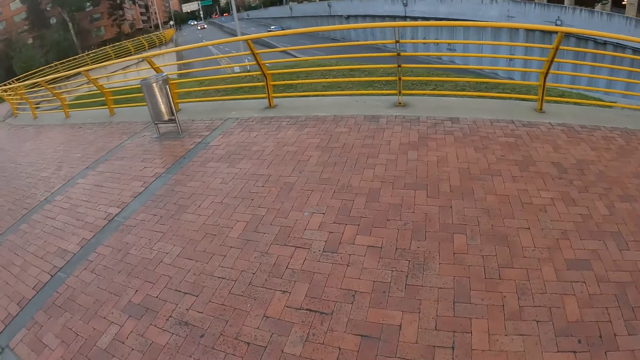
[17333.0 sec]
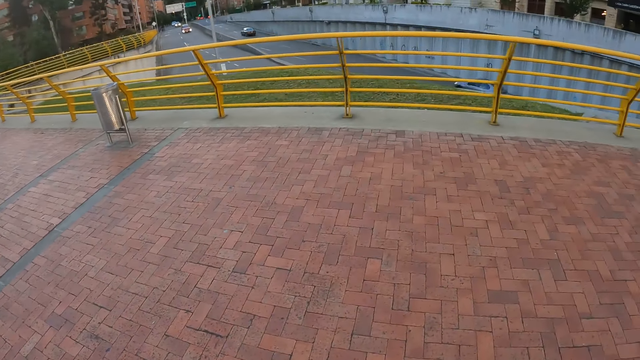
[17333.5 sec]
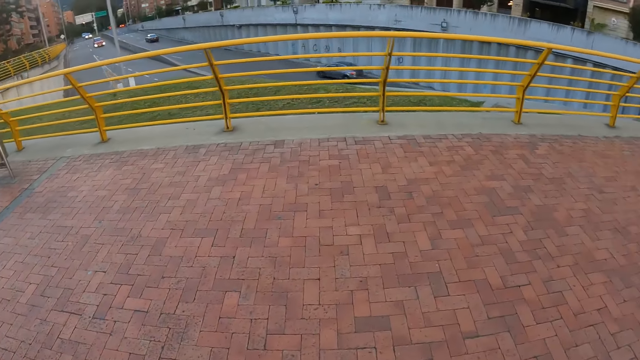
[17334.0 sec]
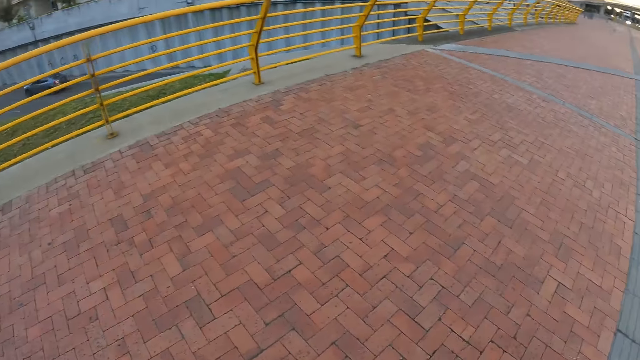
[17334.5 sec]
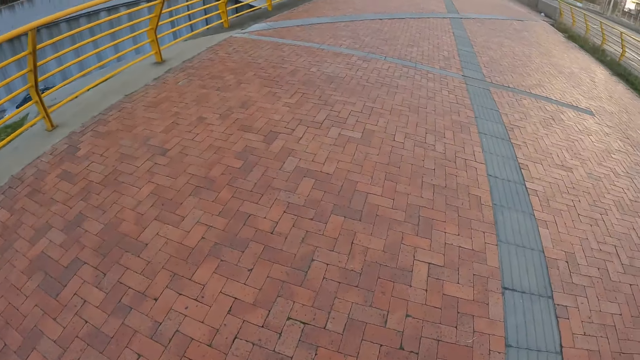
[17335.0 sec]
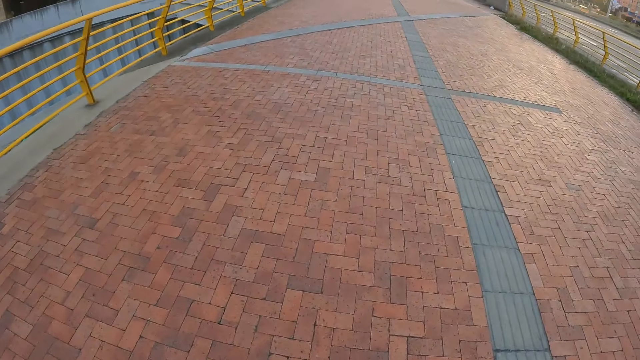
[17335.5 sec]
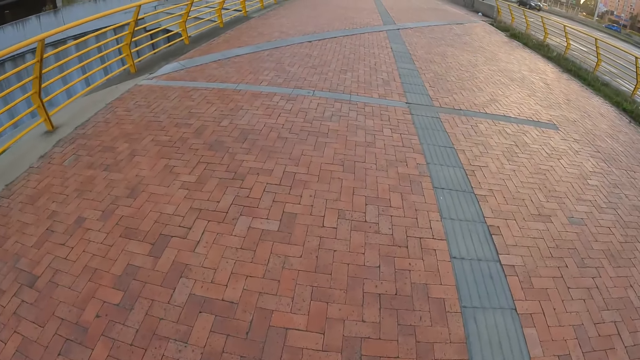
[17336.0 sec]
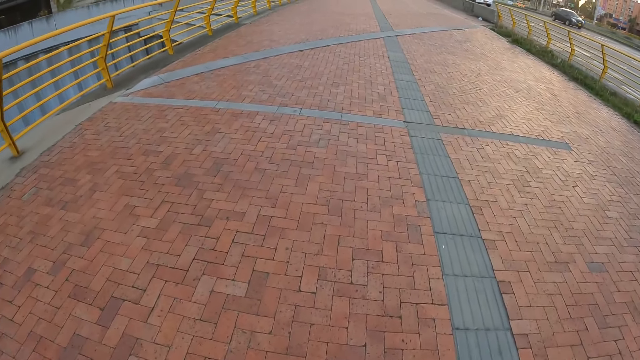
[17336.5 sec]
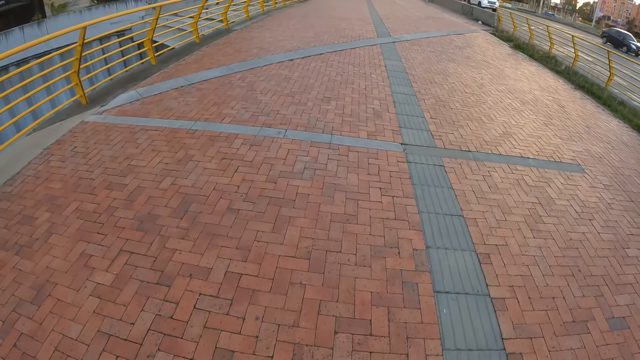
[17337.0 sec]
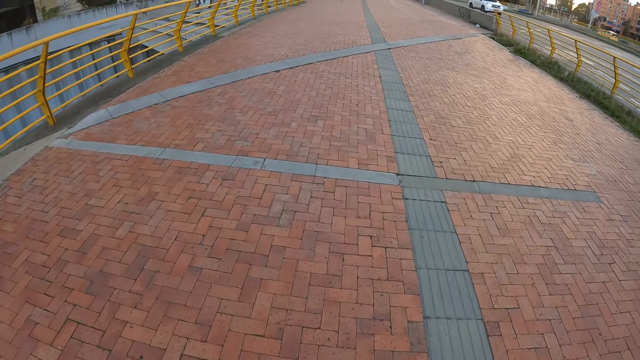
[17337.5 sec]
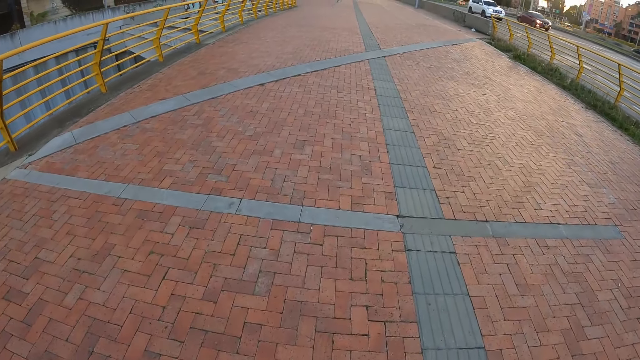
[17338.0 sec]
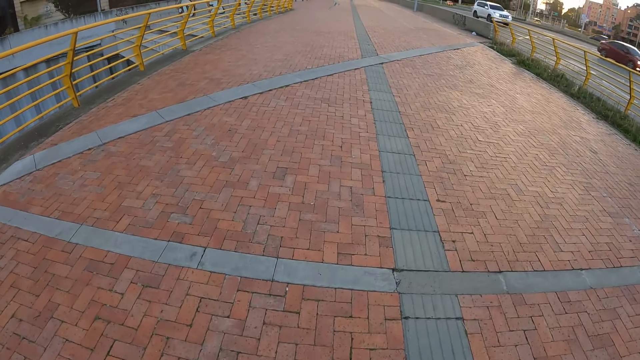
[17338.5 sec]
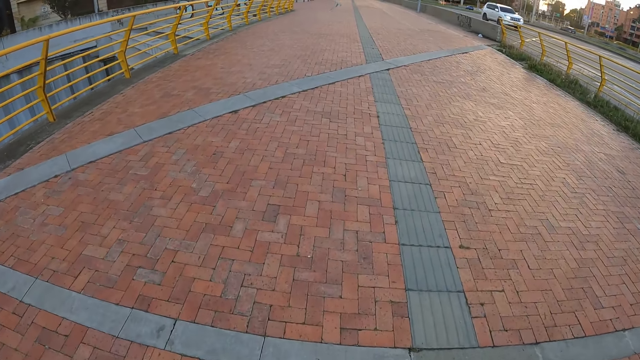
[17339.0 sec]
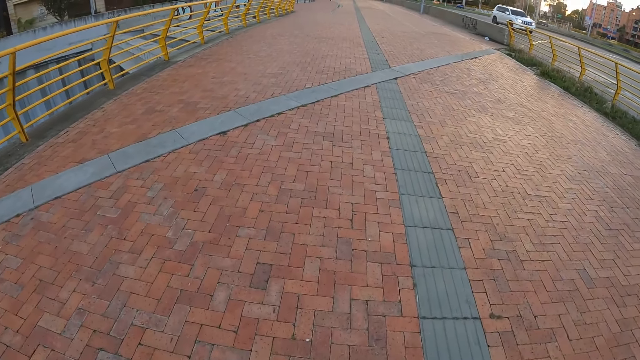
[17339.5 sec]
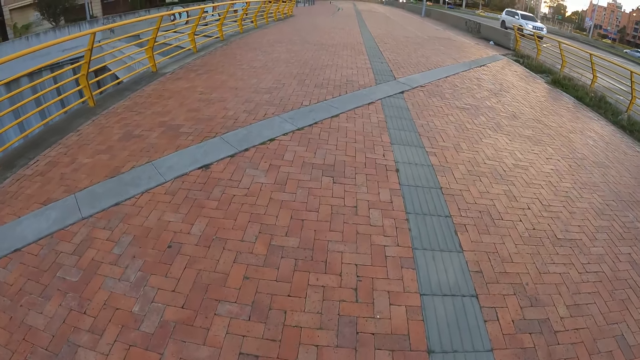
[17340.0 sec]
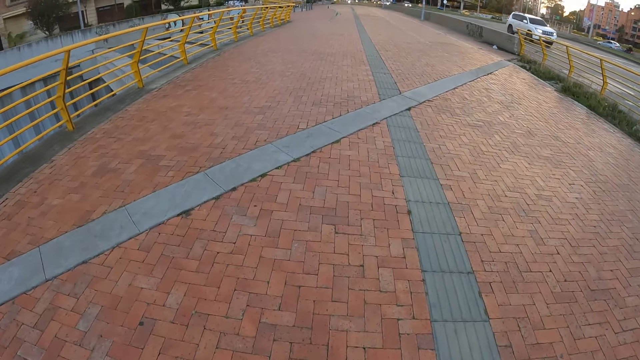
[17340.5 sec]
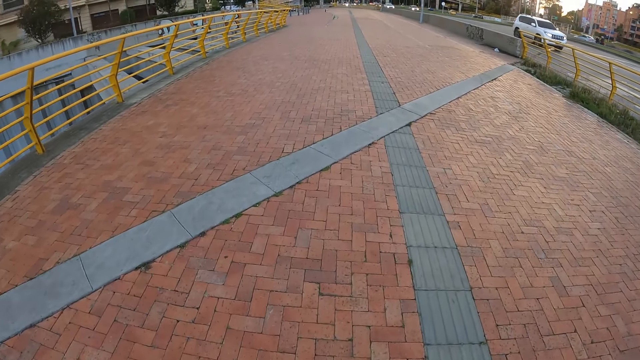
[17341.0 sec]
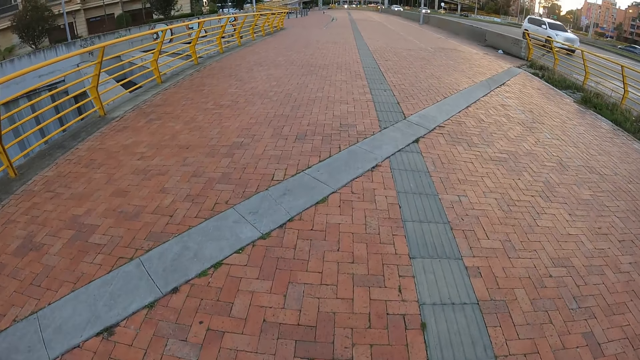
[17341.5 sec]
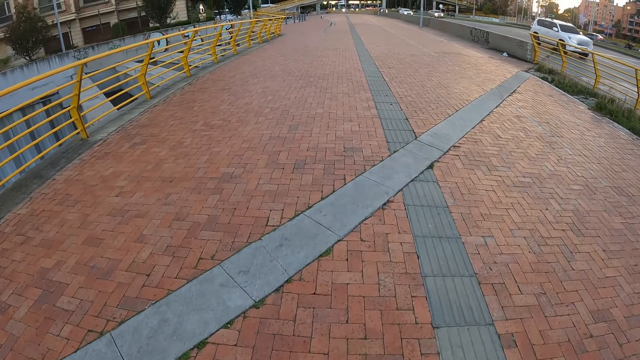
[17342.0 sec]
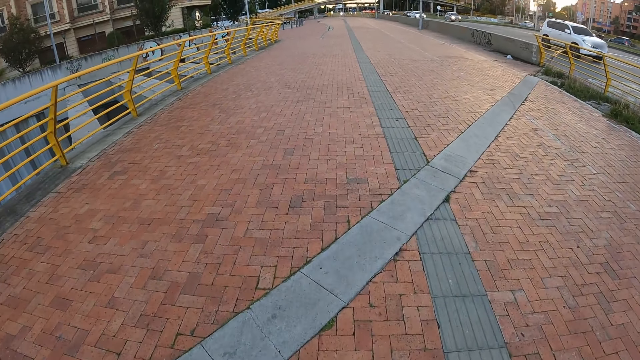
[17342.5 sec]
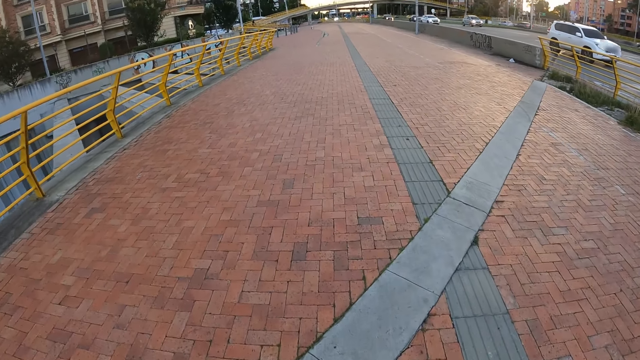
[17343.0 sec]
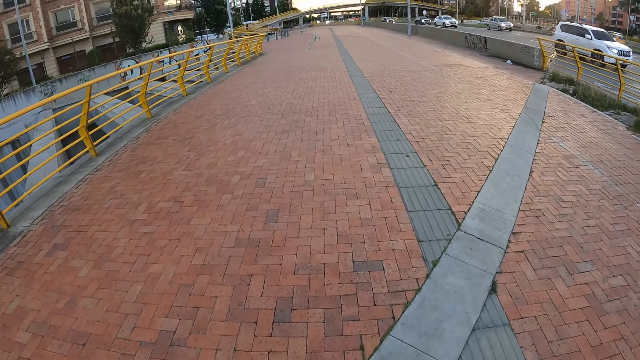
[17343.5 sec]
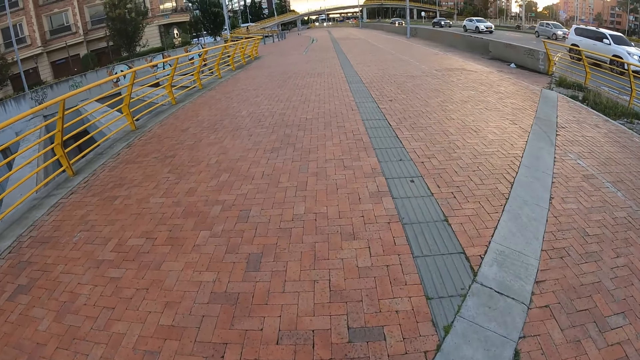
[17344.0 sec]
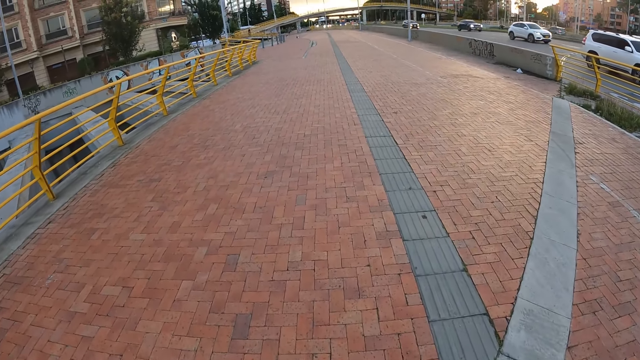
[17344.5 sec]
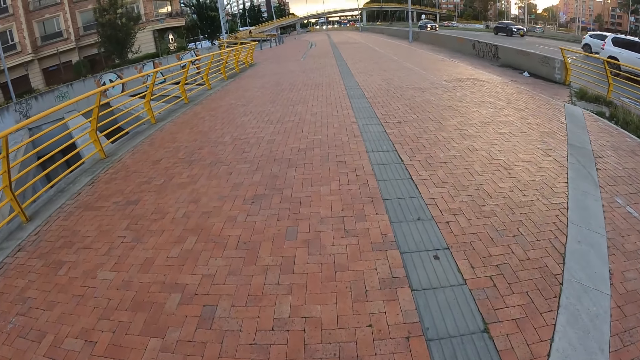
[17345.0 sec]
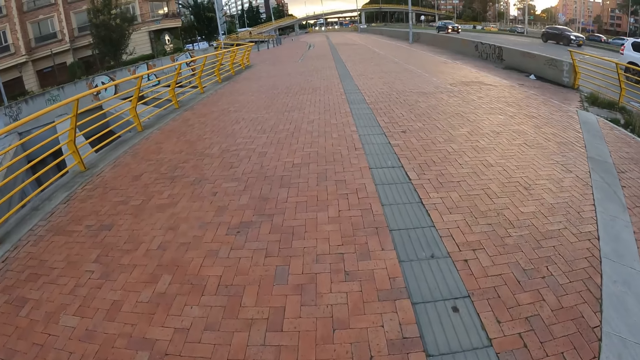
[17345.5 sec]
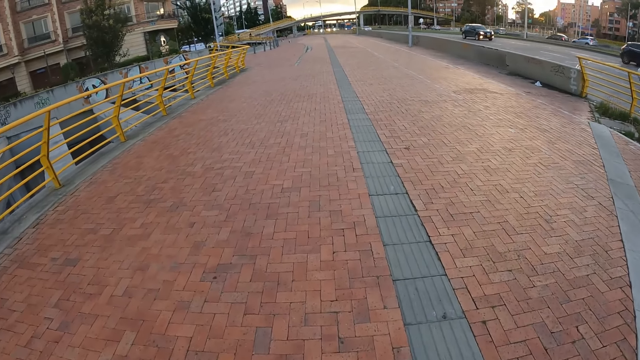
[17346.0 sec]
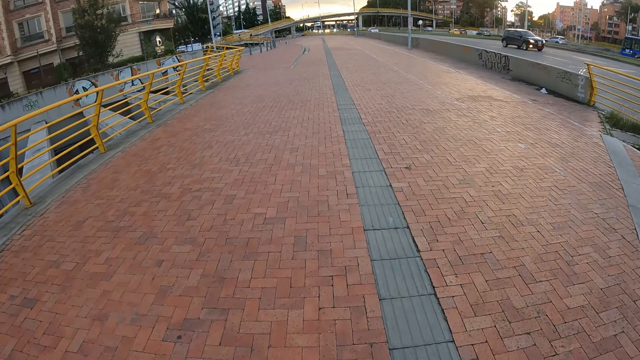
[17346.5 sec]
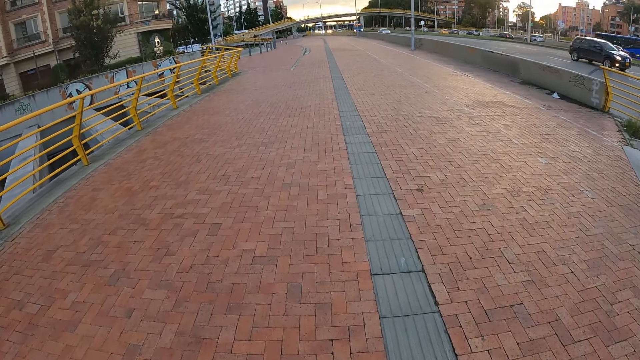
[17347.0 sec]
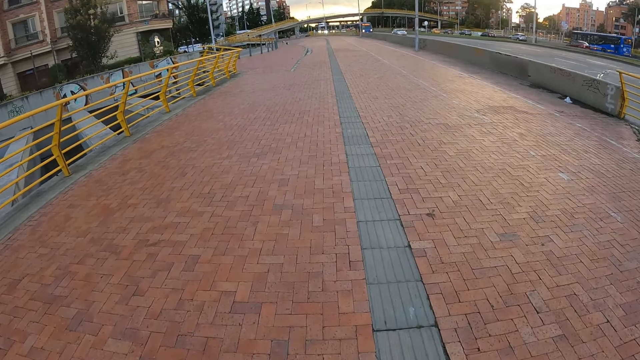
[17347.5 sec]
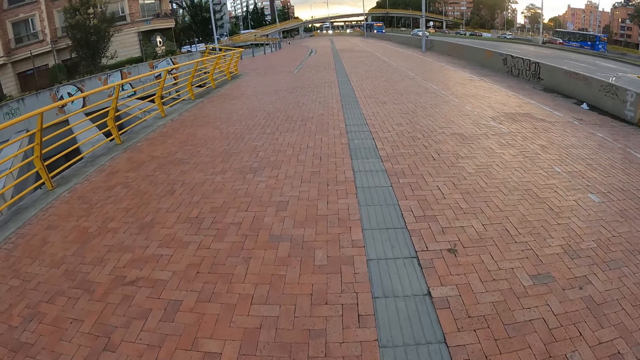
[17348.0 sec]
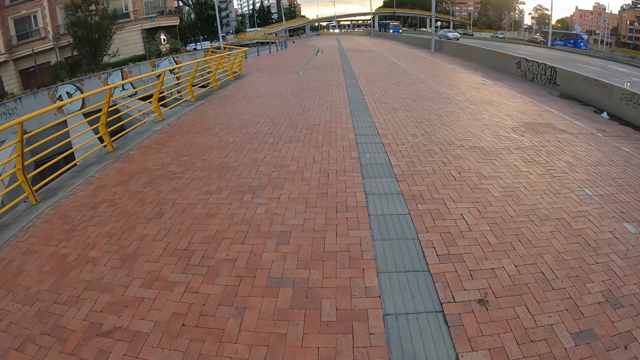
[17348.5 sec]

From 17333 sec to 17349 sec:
The camera wearer walks around.

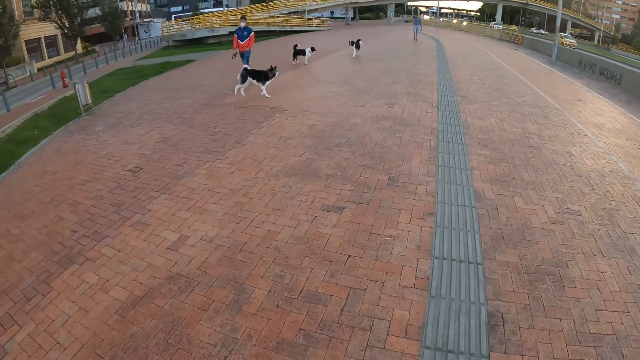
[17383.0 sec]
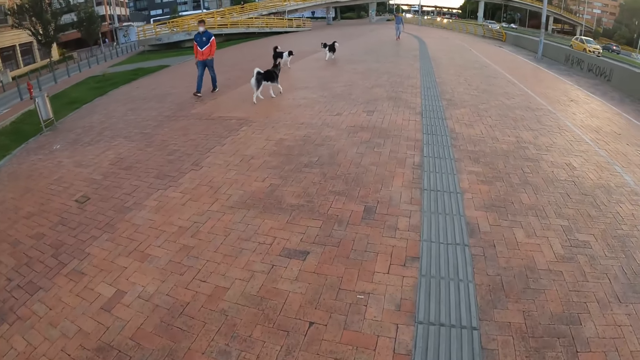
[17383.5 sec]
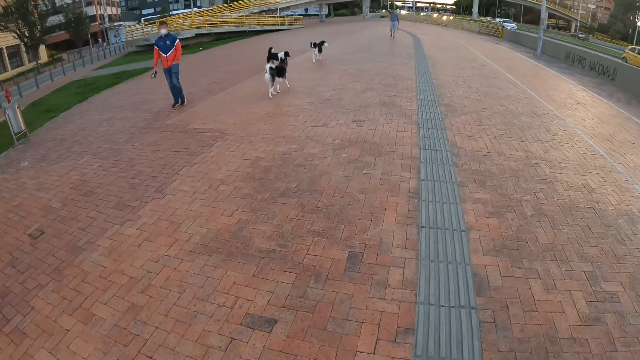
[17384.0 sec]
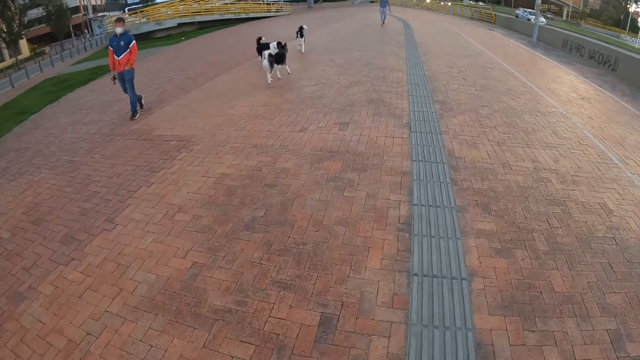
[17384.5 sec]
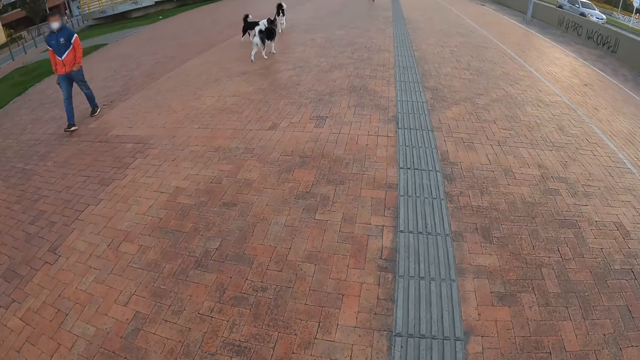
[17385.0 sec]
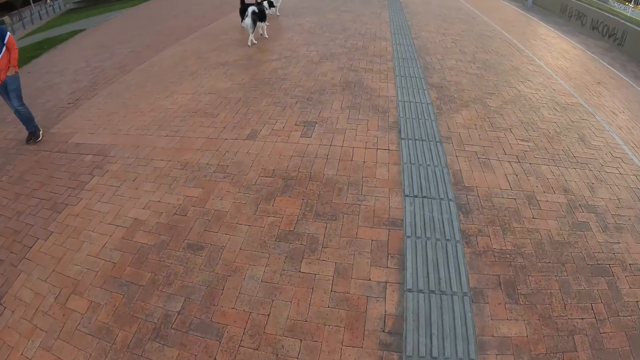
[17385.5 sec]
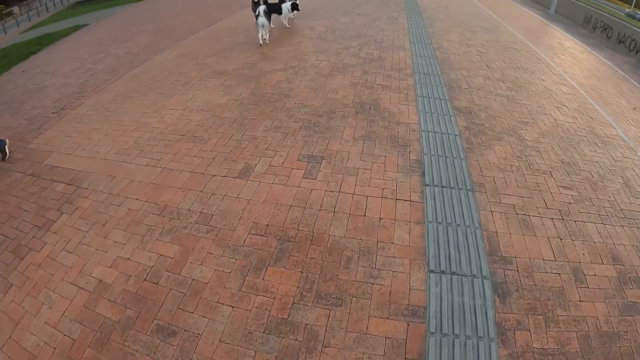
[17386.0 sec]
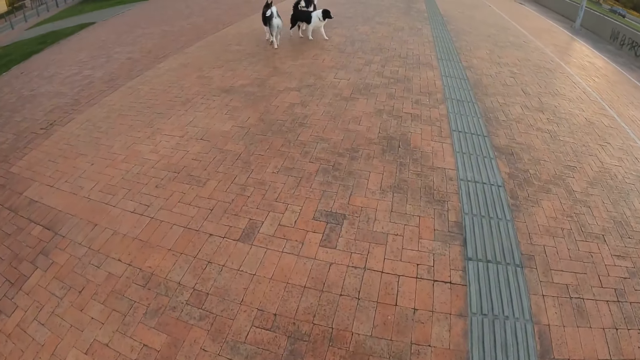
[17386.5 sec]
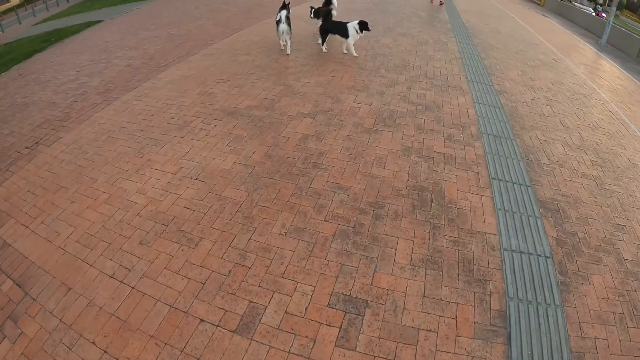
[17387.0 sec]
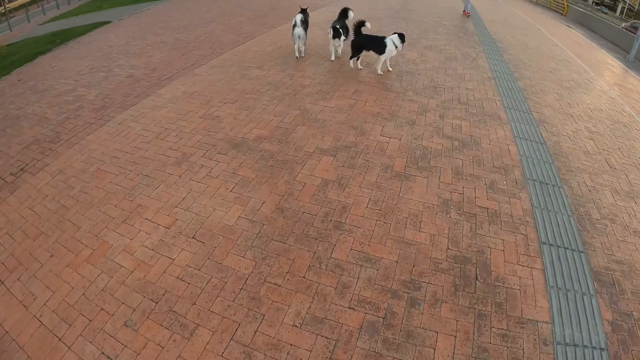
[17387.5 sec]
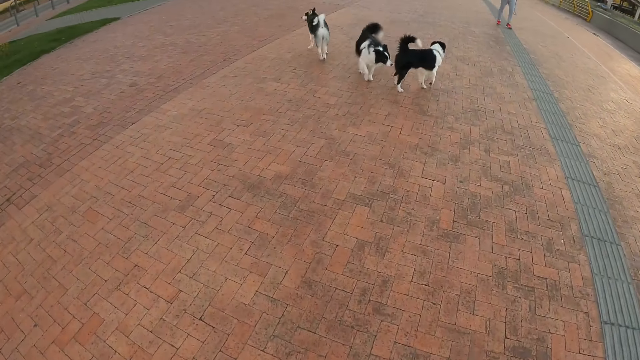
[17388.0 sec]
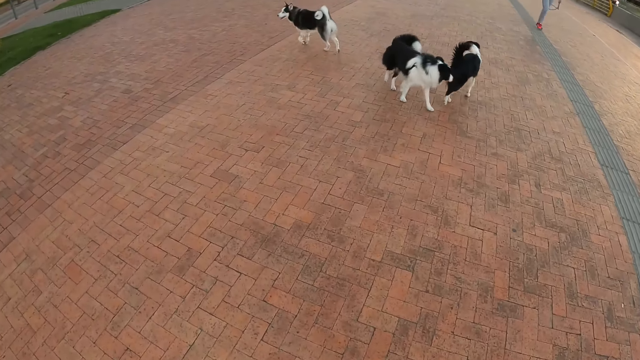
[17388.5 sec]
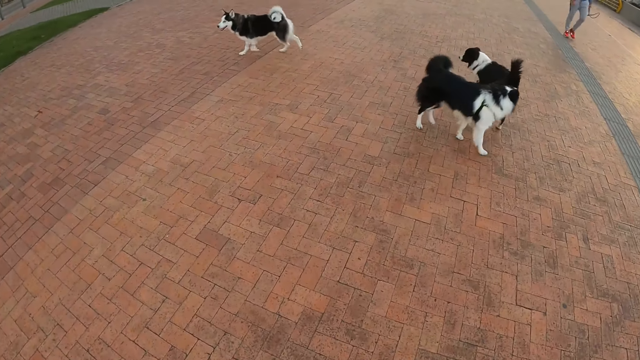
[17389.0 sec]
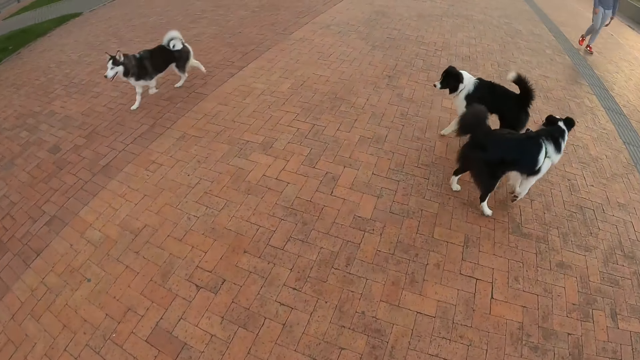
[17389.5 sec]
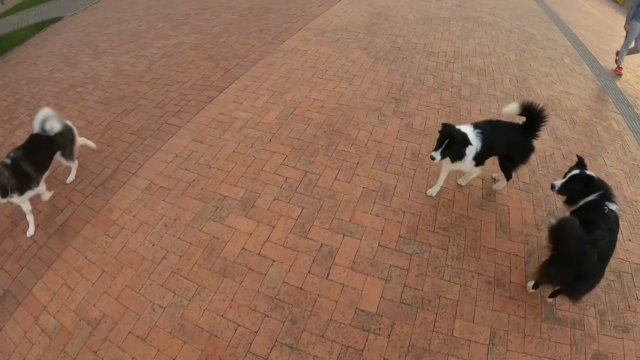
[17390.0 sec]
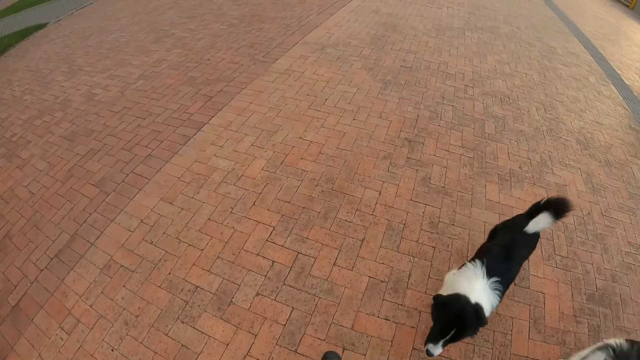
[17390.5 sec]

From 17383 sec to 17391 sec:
A man walks past the camera wearer. A dog plays with another dog and a third dog.
